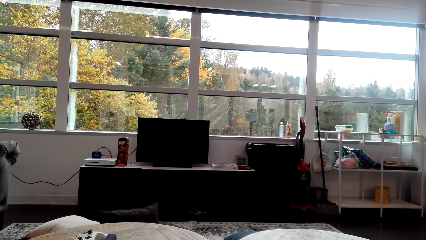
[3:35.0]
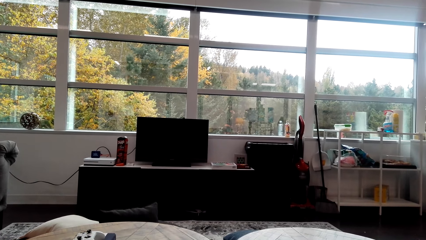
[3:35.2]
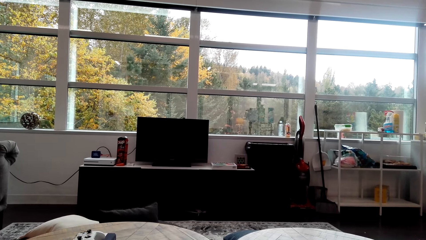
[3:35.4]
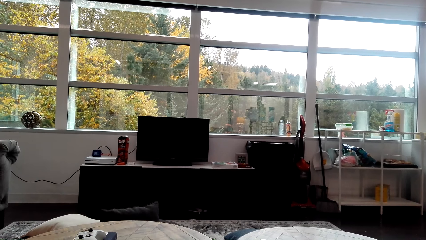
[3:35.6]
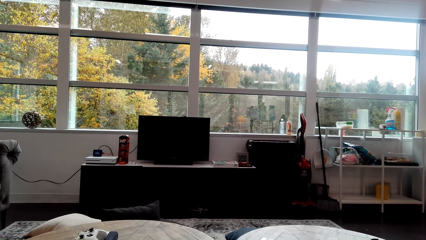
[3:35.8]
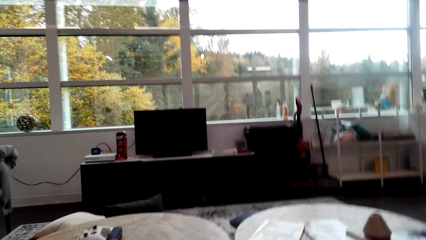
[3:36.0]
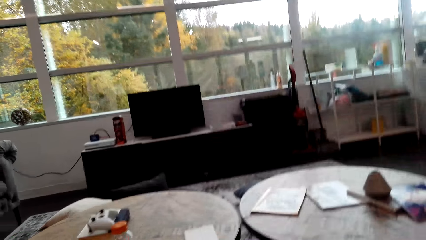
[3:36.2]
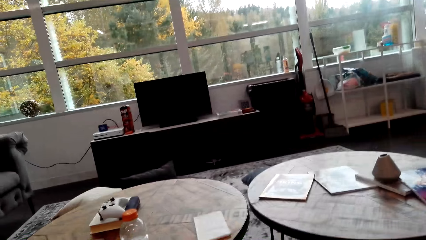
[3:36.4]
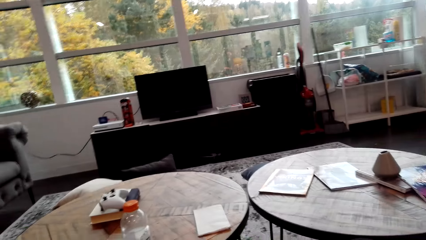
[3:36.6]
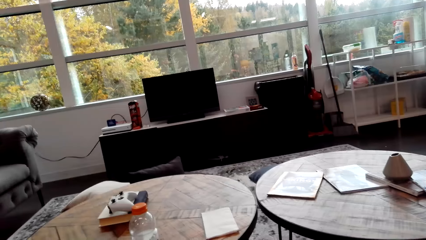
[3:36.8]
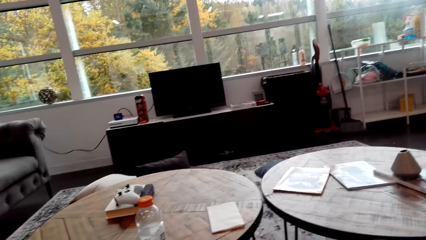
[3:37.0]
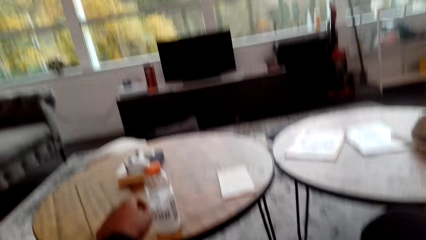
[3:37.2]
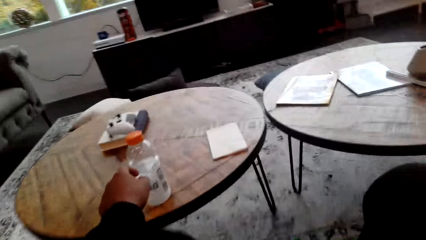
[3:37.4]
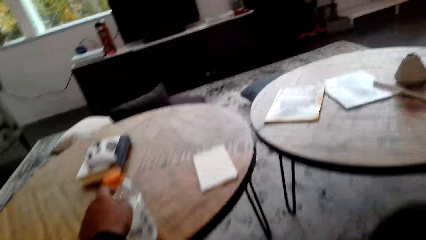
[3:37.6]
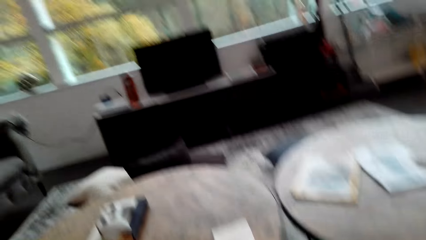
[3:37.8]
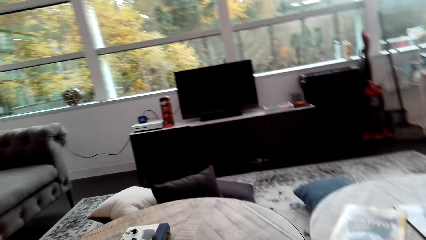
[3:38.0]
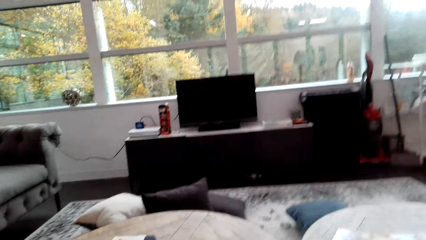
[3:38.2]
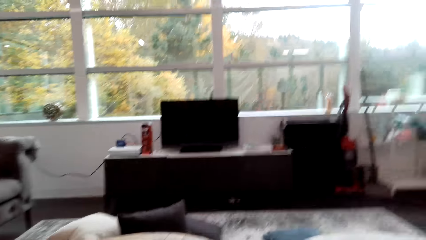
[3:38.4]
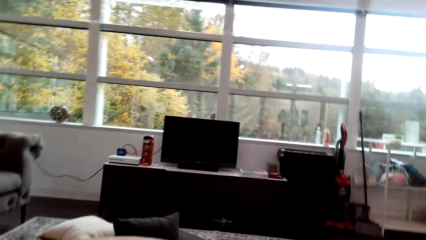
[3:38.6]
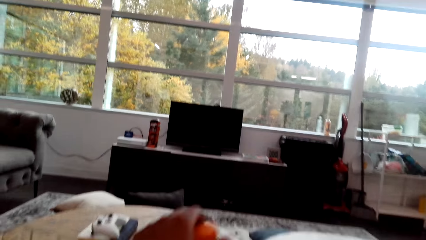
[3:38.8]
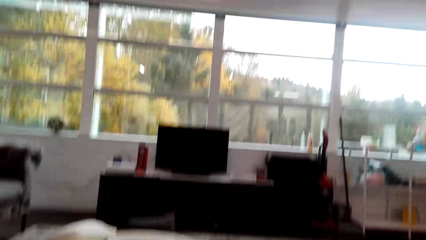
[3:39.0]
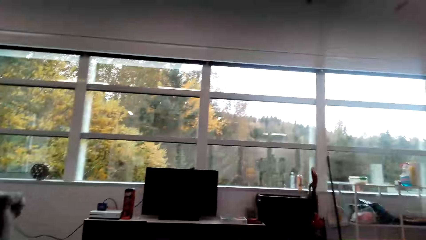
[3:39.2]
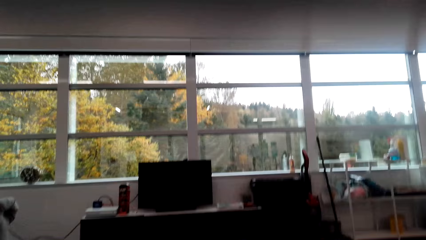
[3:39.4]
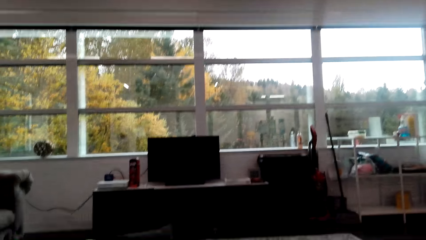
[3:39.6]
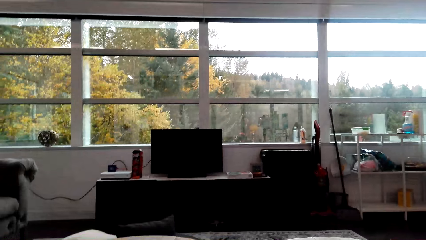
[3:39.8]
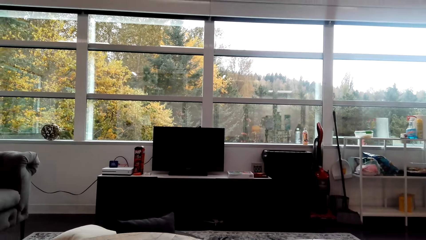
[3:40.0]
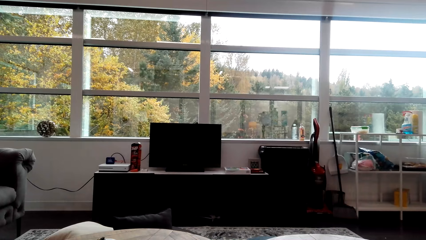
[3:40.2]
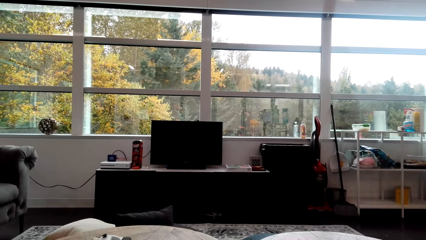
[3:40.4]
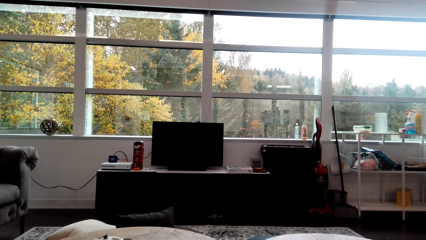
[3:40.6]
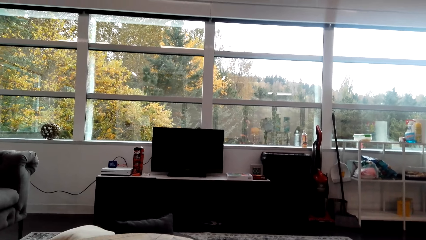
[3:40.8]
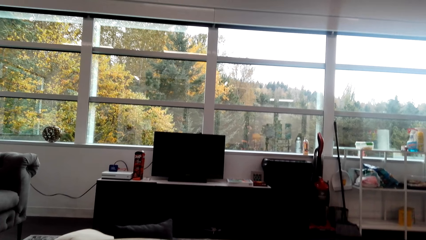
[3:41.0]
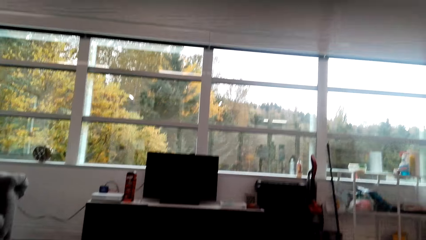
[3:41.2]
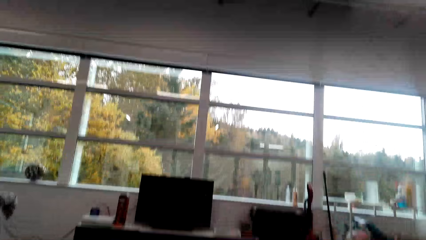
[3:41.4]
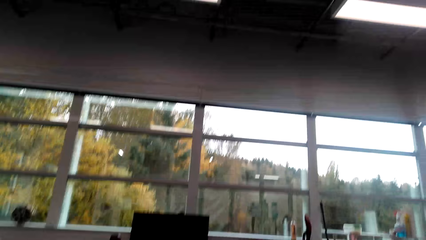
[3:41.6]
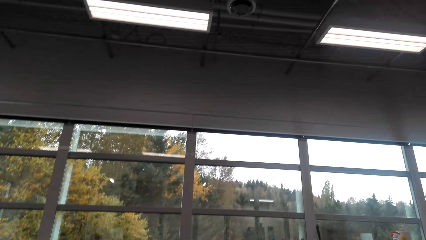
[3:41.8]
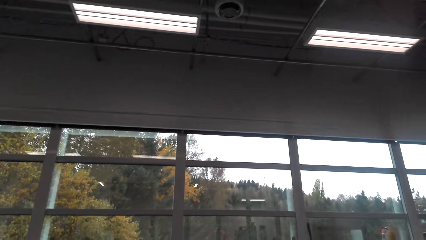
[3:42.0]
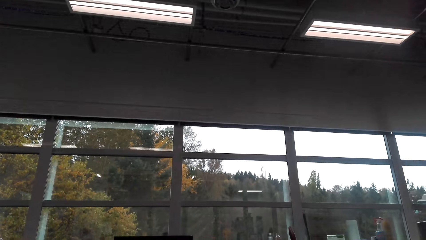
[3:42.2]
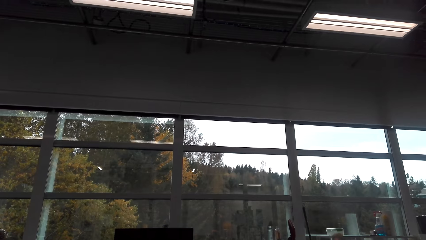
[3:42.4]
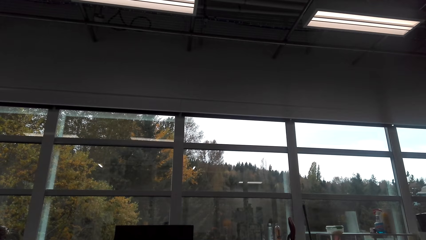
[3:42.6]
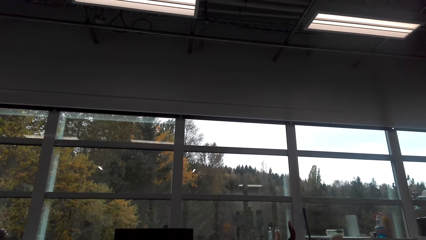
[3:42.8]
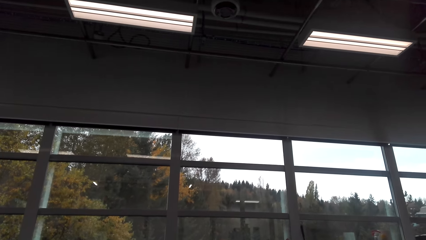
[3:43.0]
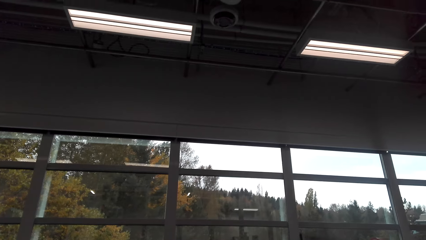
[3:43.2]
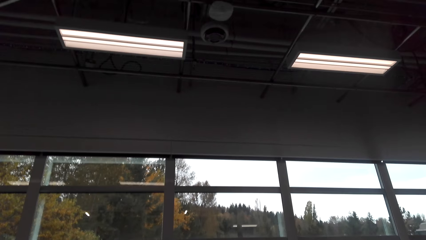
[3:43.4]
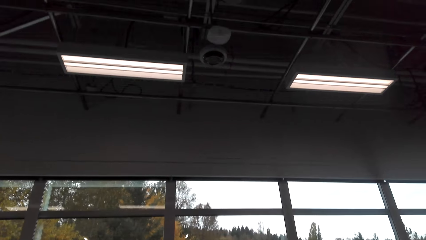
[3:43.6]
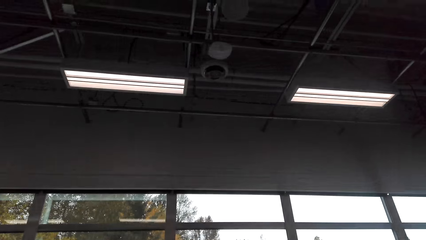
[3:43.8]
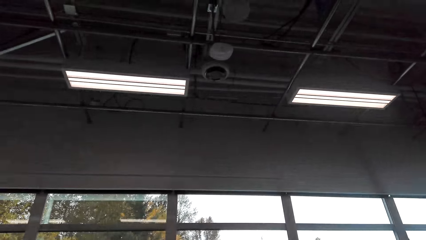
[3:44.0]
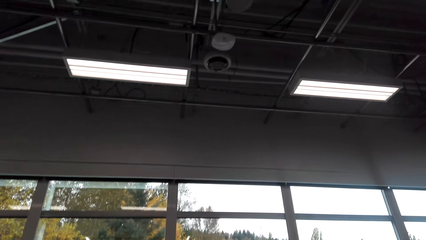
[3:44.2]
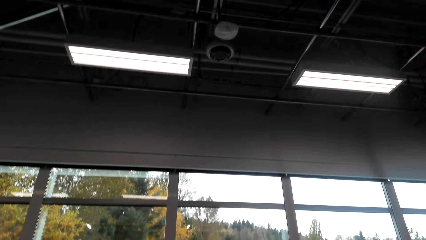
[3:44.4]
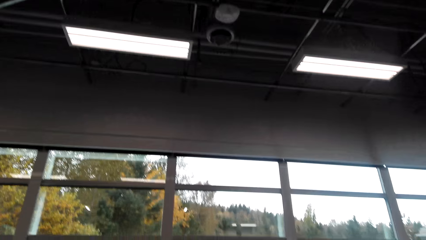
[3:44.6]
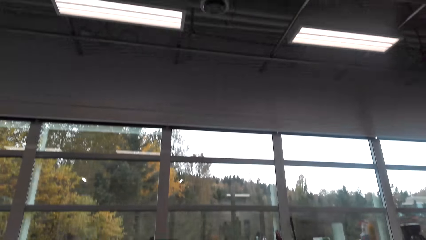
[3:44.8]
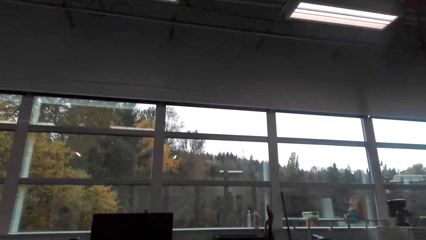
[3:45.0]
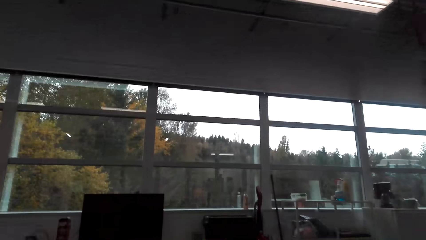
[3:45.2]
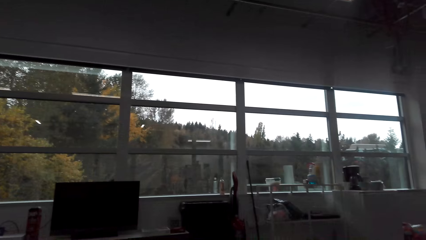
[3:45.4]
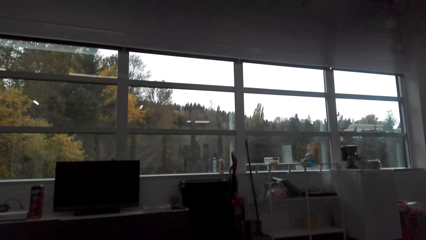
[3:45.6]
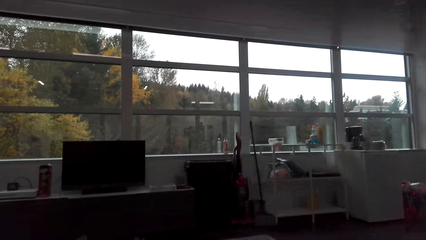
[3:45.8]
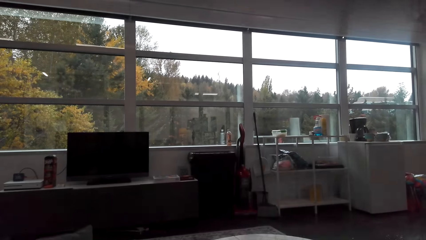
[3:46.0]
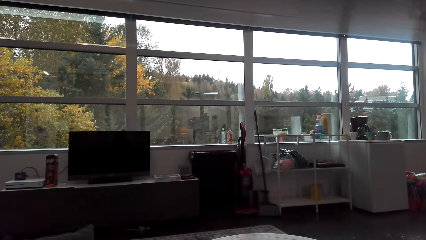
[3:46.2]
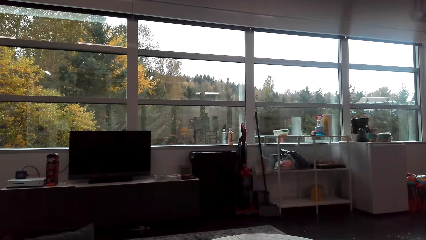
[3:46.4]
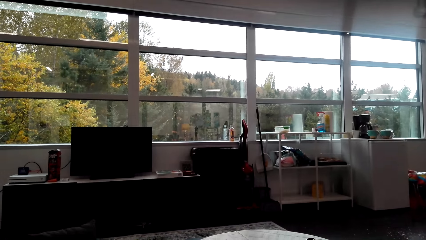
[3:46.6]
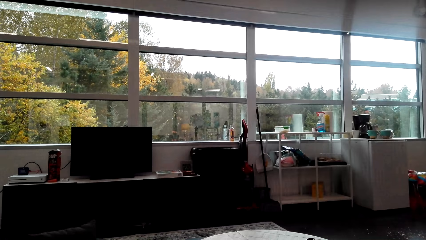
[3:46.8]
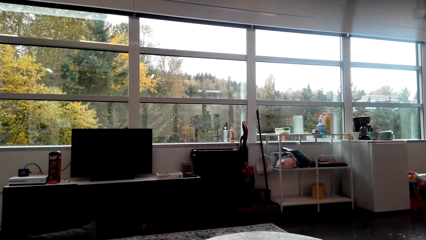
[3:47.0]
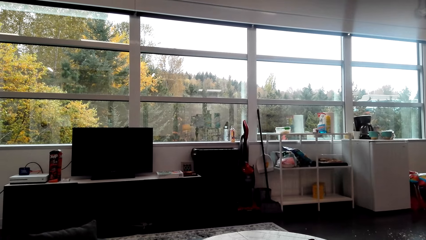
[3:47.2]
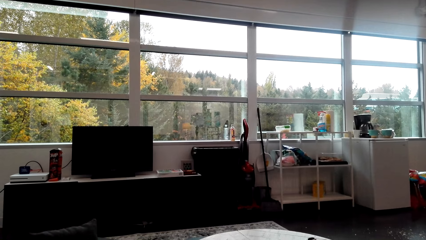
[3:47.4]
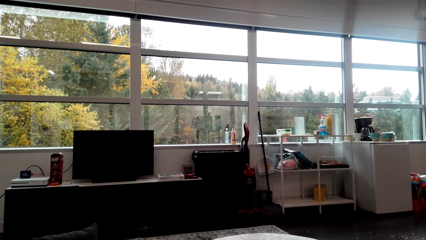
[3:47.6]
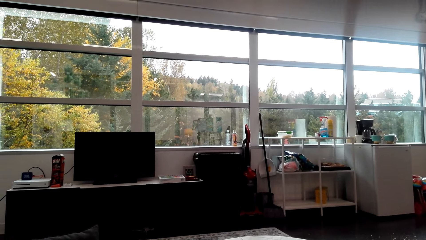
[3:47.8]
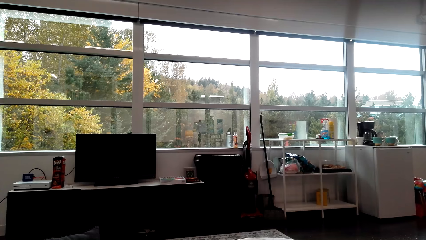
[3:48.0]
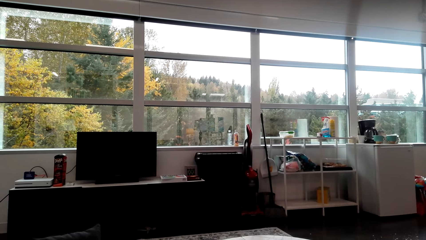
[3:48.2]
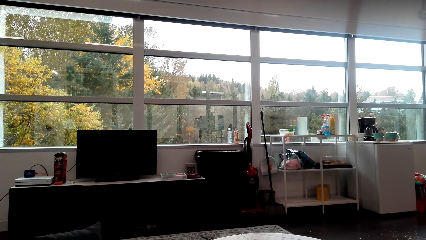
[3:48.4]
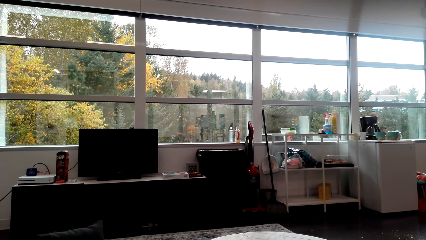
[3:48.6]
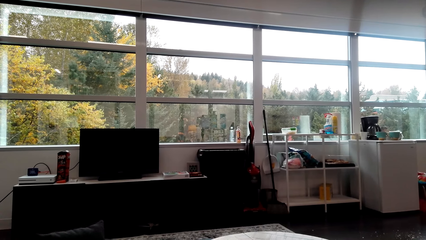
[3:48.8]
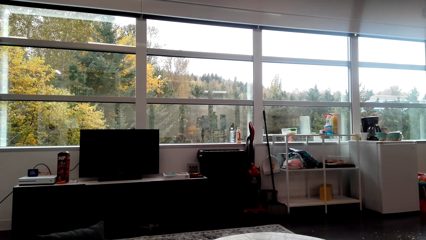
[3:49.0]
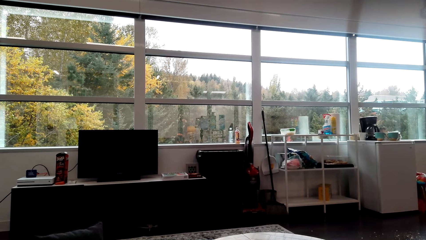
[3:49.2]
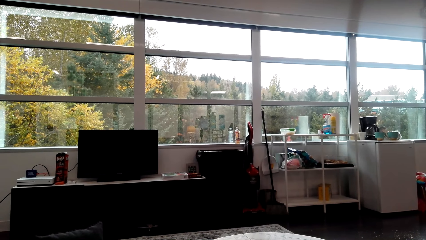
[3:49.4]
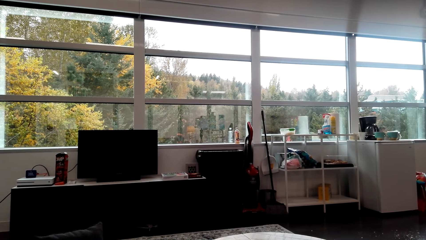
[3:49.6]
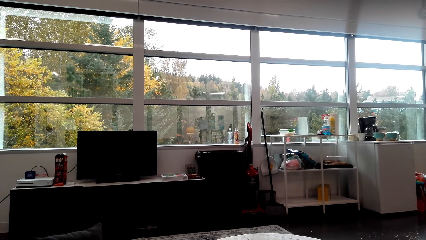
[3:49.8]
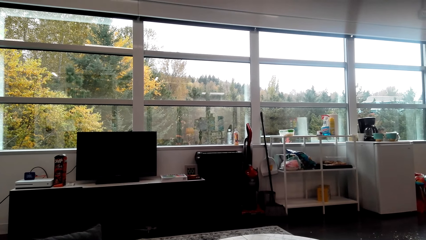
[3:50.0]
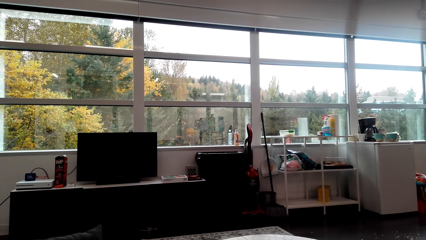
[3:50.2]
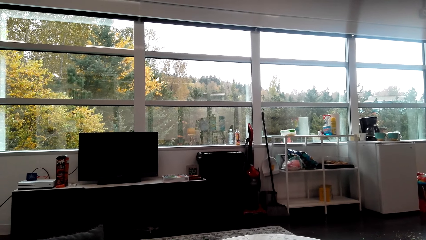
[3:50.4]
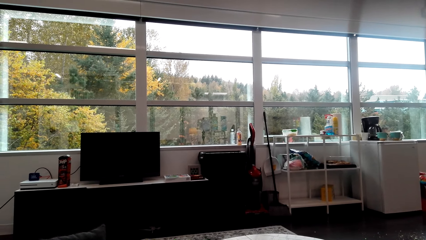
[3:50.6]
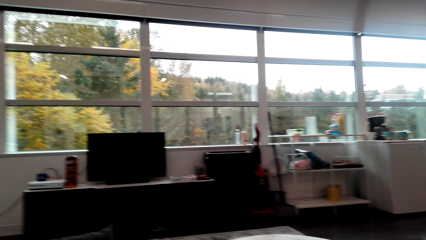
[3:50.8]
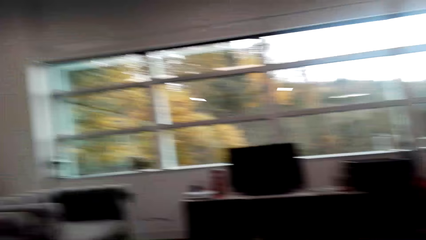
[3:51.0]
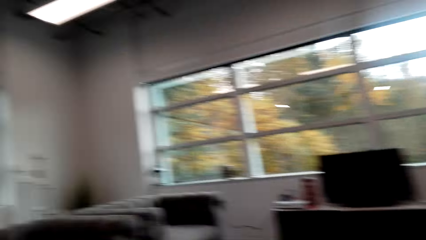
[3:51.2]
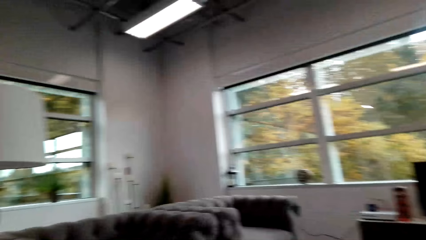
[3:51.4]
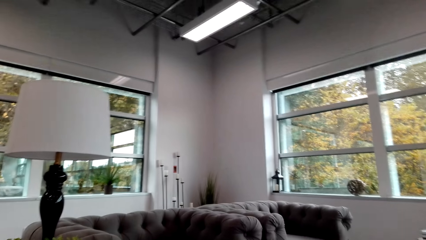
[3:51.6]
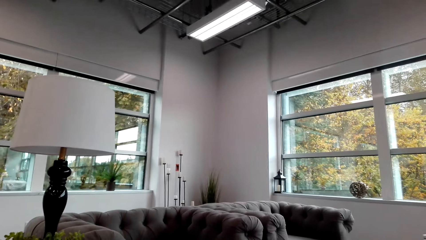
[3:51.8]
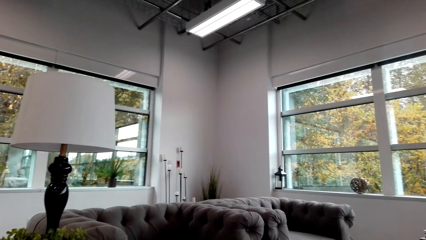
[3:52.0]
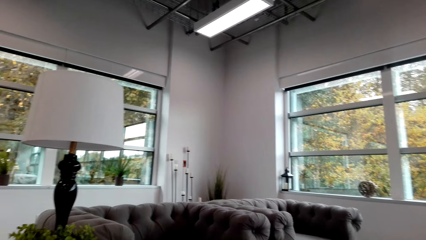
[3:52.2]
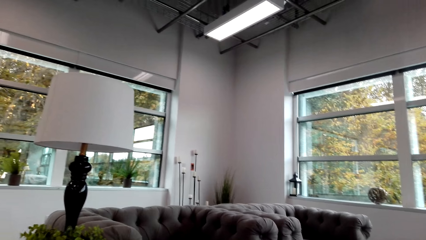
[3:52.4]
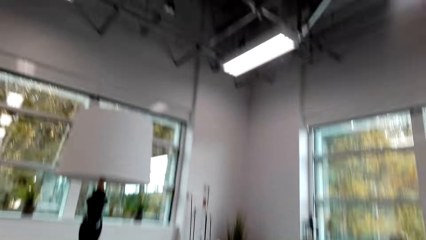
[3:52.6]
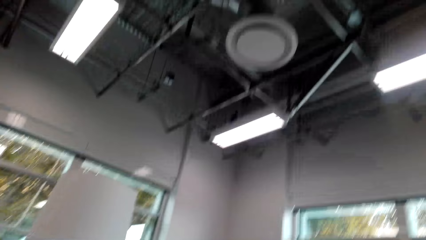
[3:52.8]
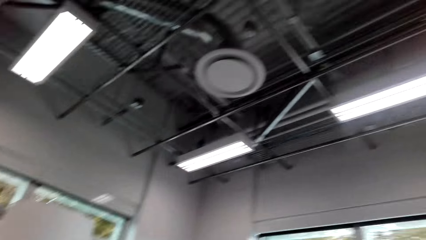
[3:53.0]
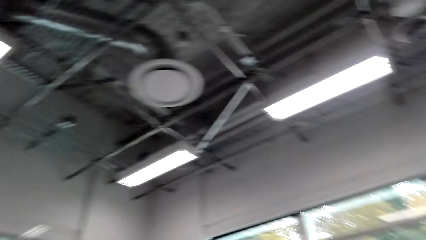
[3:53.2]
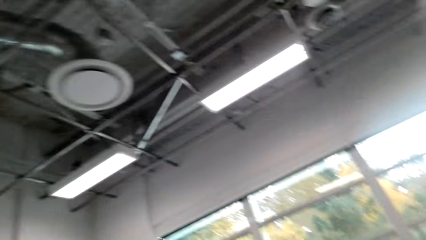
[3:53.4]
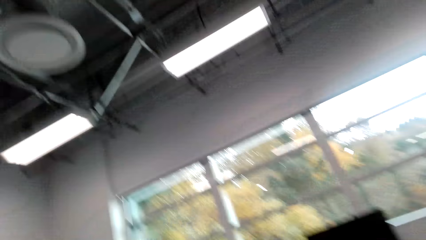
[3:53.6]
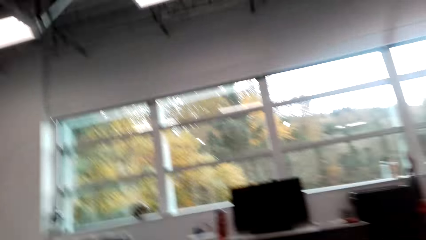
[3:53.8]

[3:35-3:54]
The camera wearer picks up the bottle from the table. They move the bottle on the table. They open the lid of the bottle. They stare in the room.
